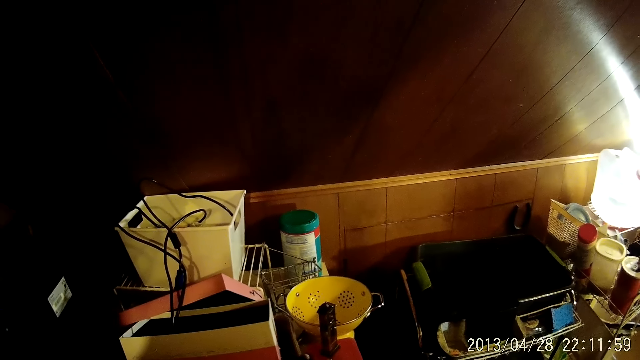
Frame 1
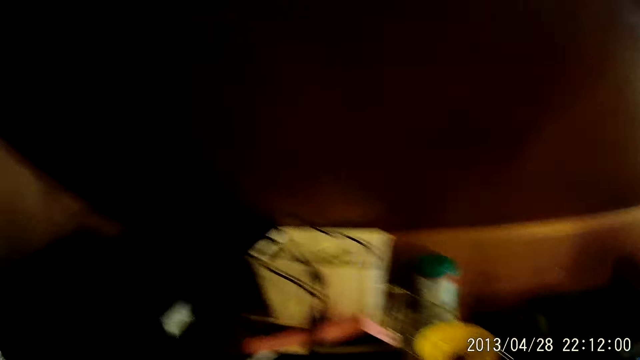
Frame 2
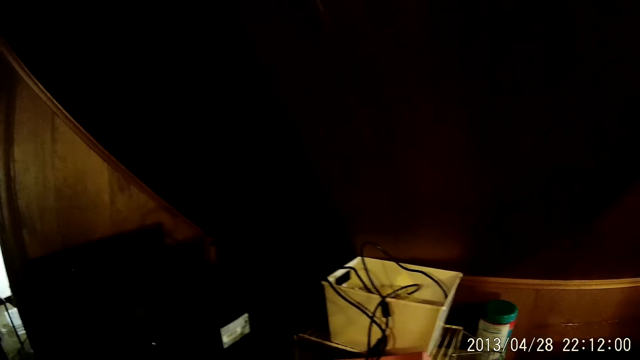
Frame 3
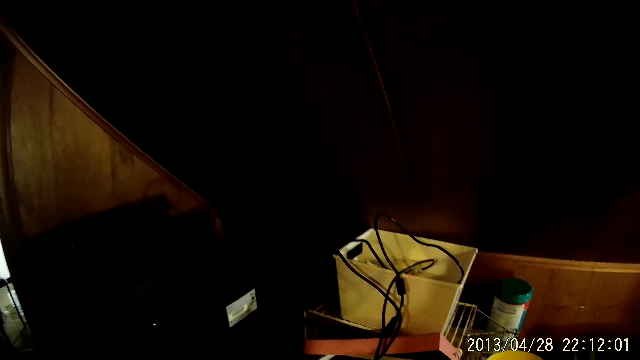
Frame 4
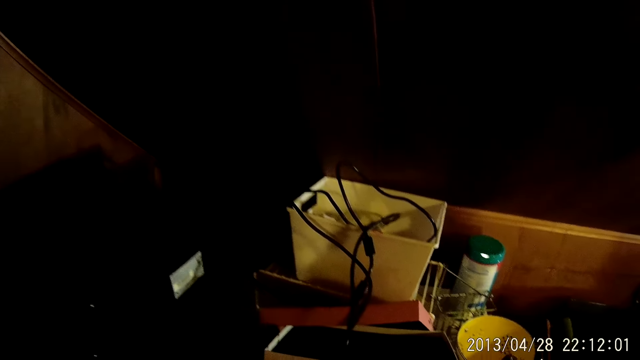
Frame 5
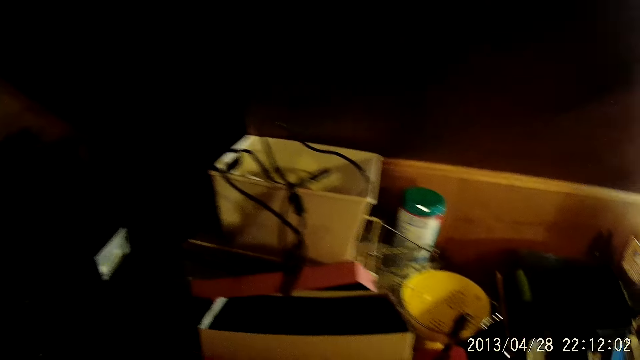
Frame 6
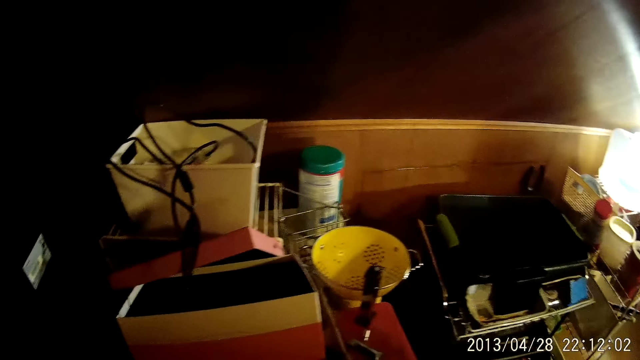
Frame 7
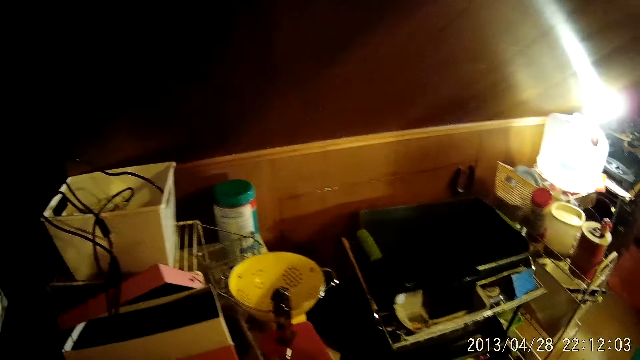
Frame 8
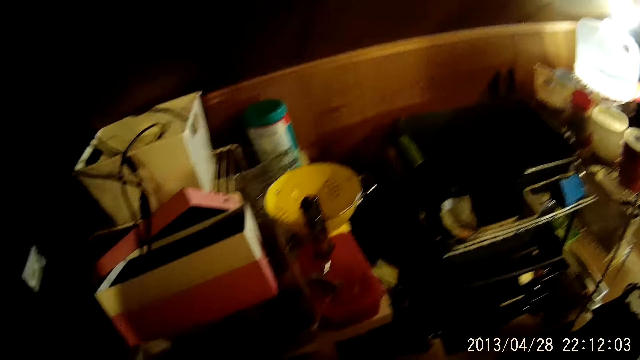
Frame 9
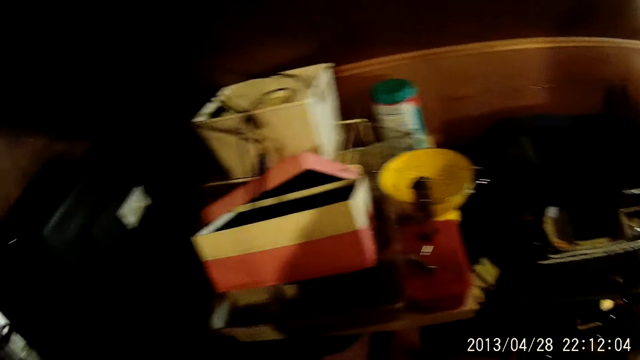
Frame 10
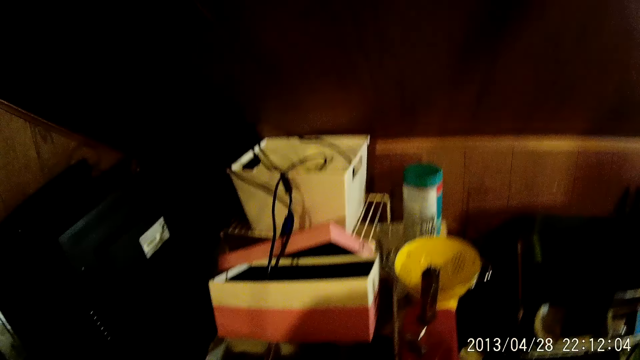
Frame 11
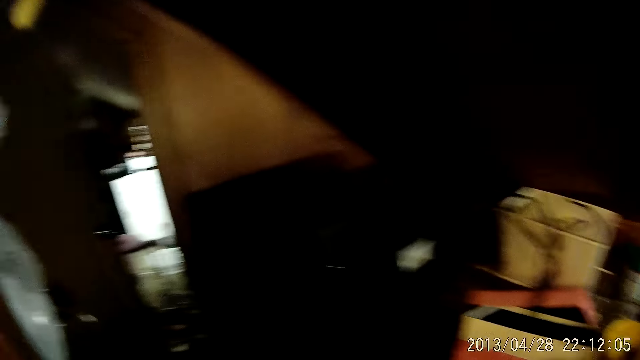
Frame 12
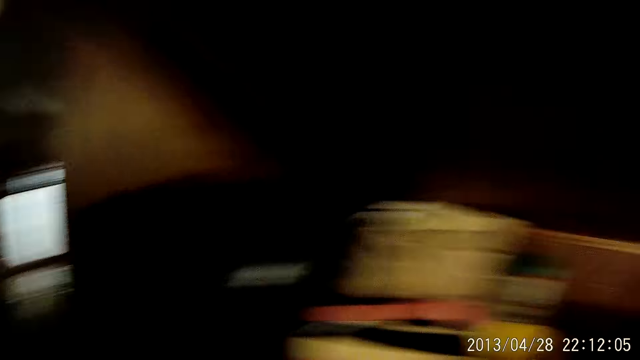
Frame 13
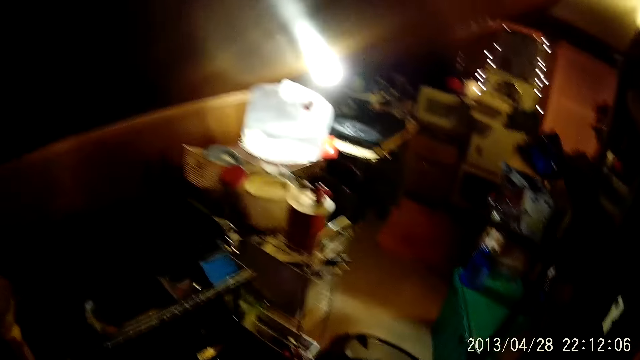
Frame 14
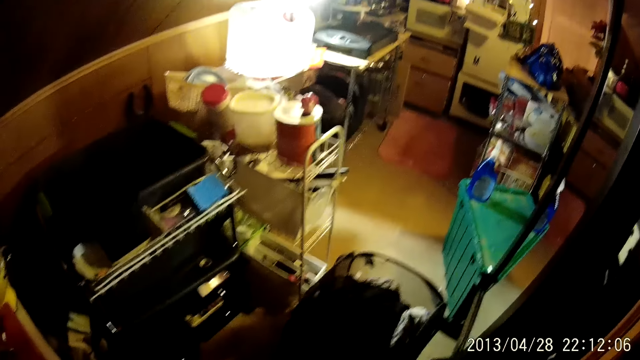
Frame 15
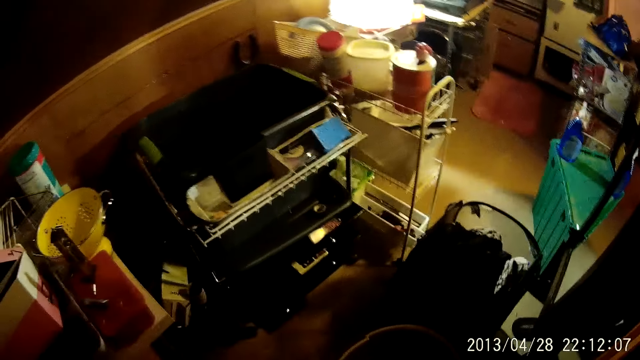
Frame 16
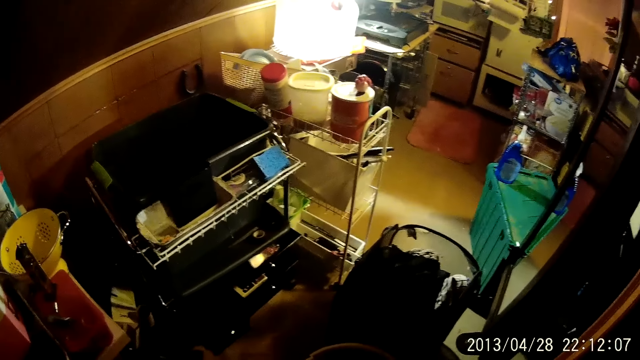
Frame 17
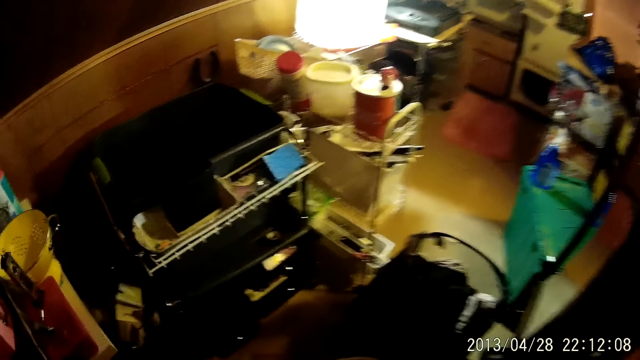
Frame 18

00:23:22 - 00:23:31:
The camera wearer looks around.

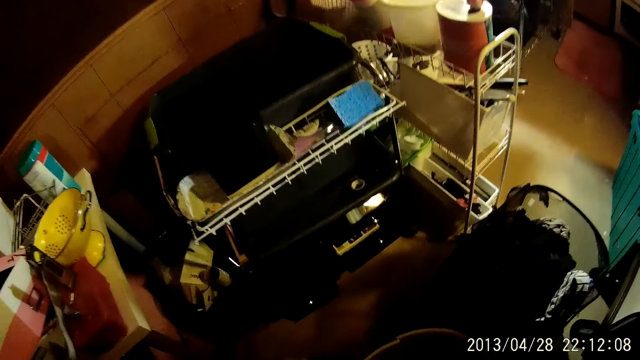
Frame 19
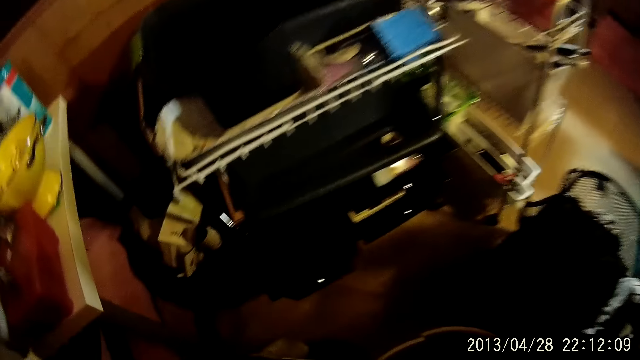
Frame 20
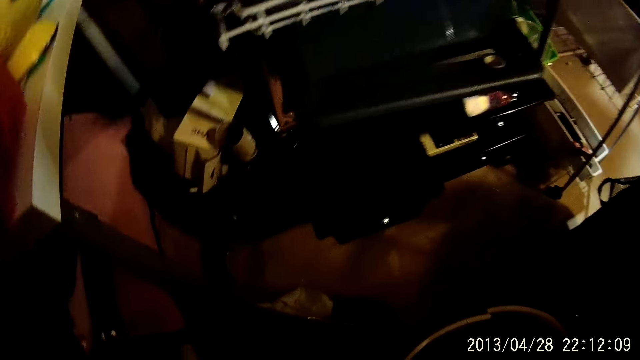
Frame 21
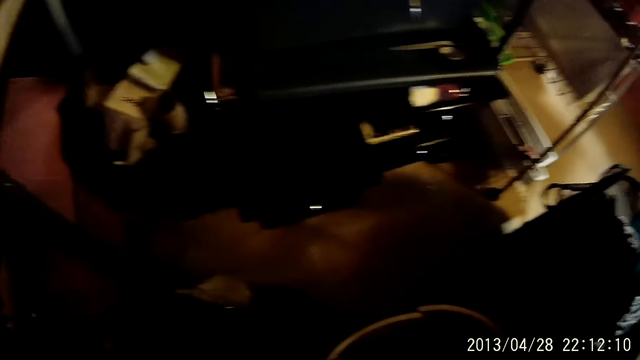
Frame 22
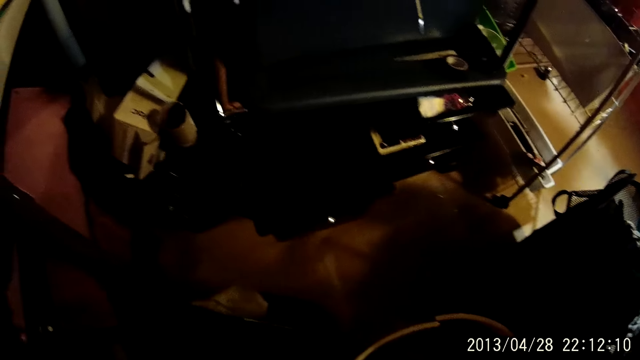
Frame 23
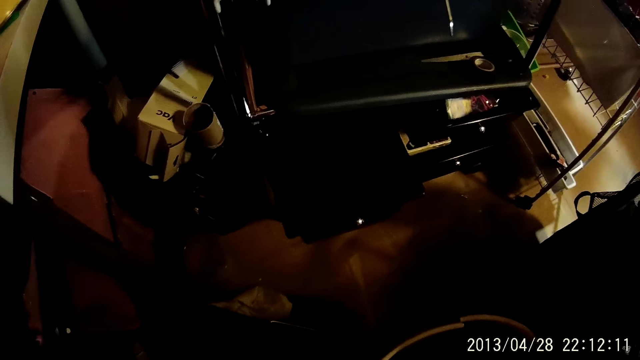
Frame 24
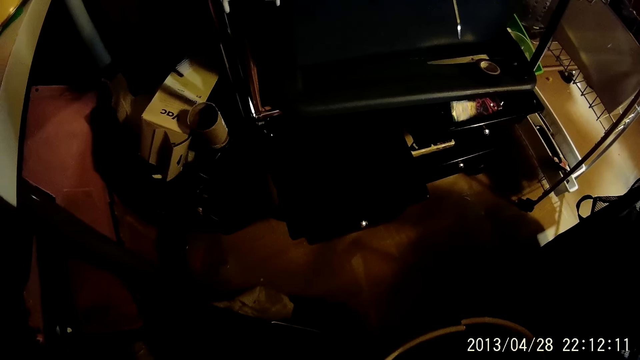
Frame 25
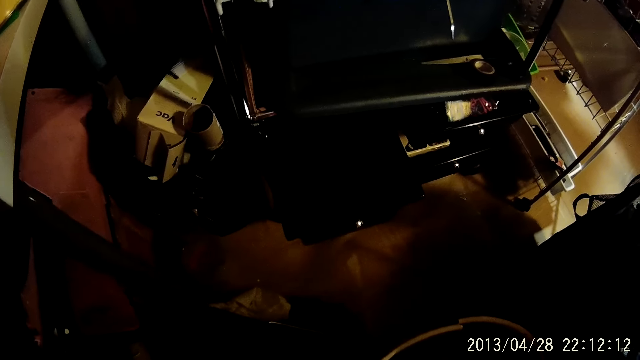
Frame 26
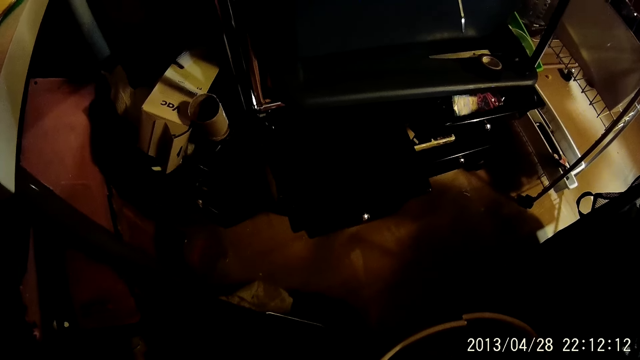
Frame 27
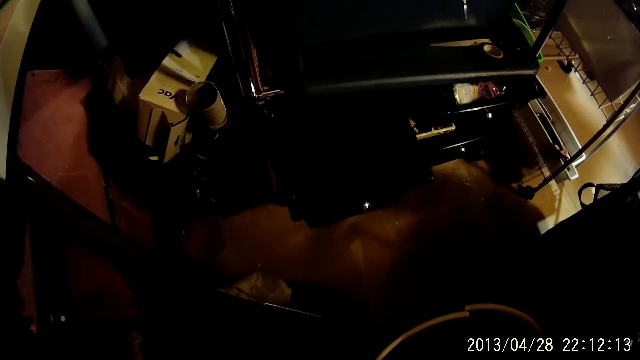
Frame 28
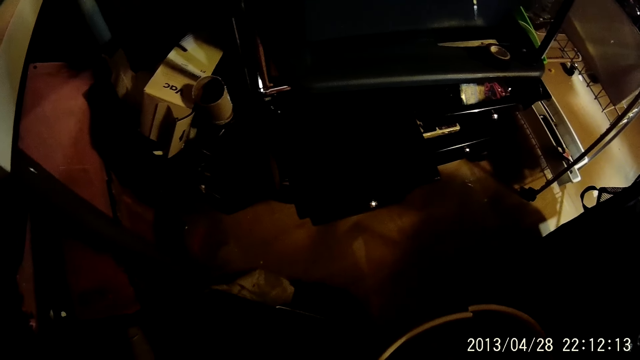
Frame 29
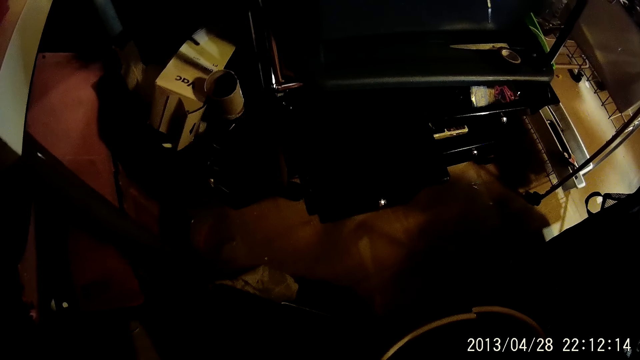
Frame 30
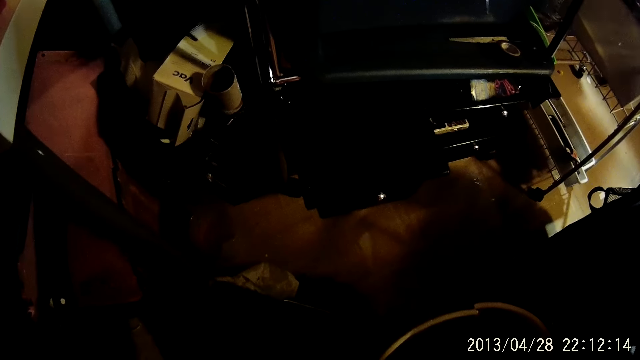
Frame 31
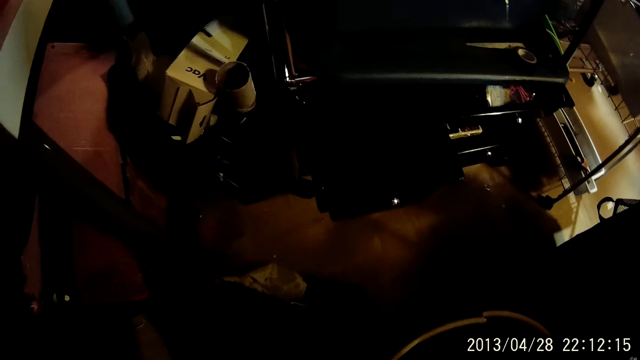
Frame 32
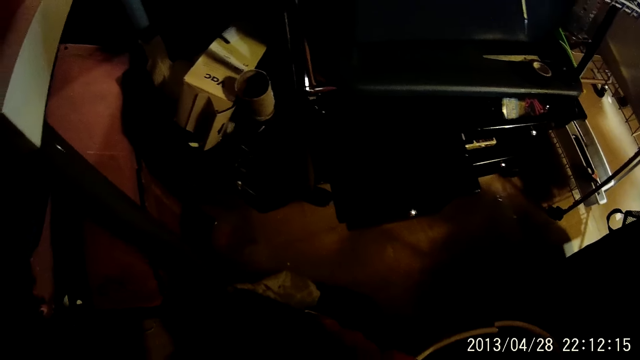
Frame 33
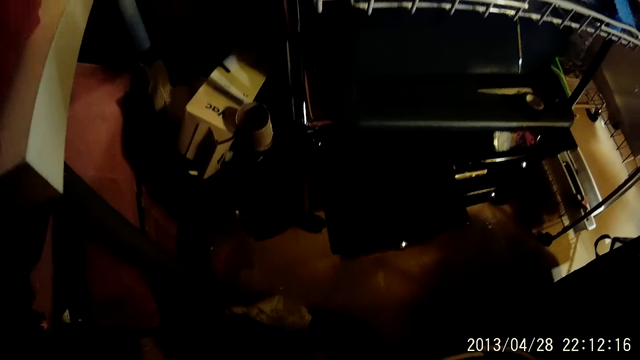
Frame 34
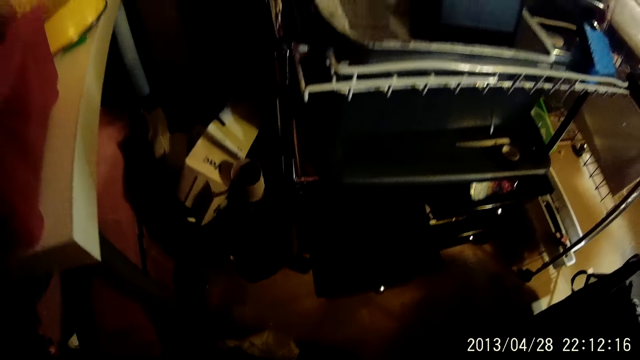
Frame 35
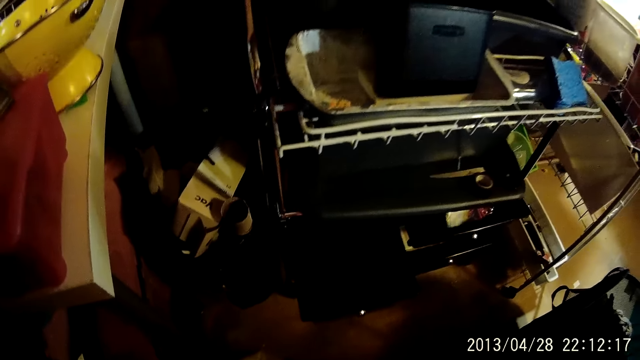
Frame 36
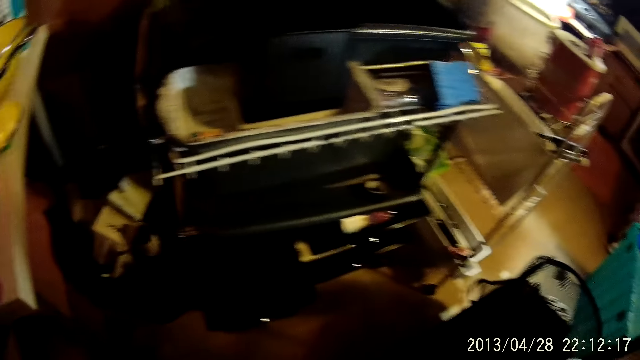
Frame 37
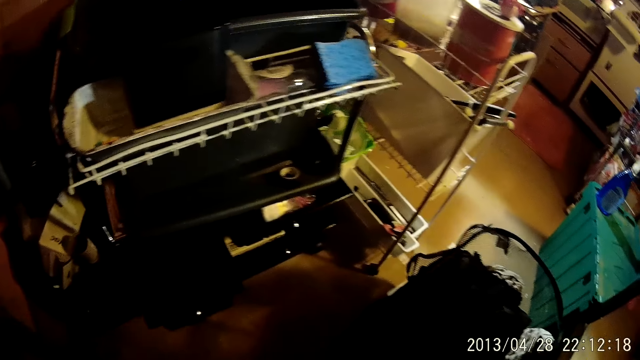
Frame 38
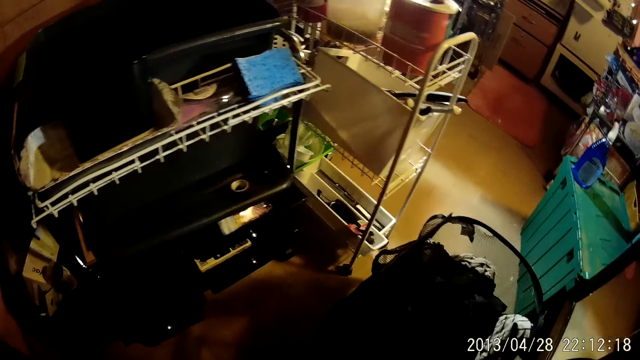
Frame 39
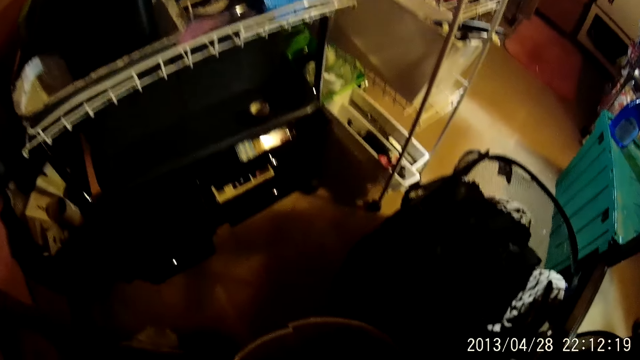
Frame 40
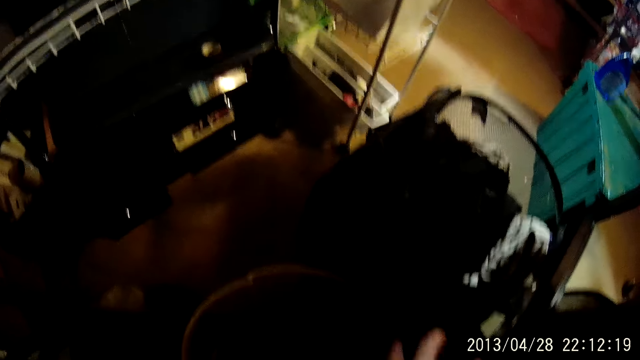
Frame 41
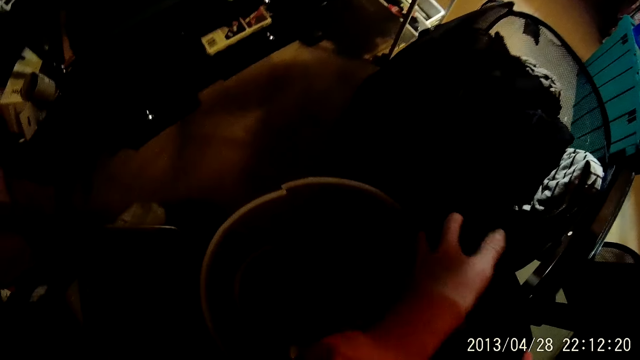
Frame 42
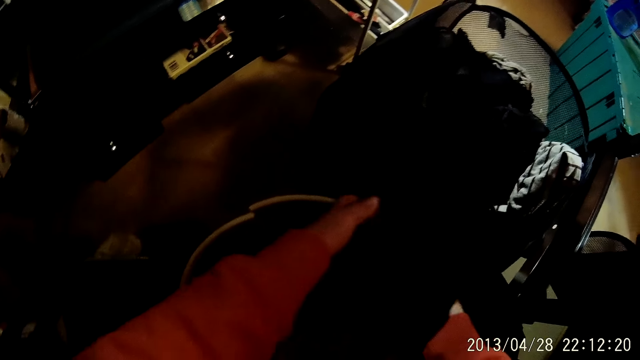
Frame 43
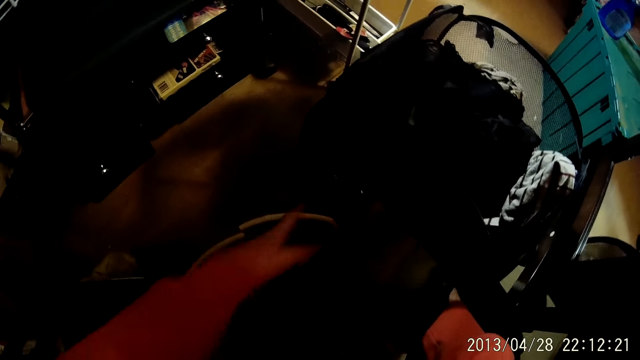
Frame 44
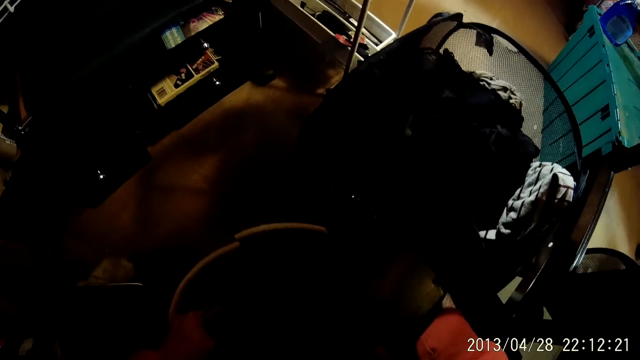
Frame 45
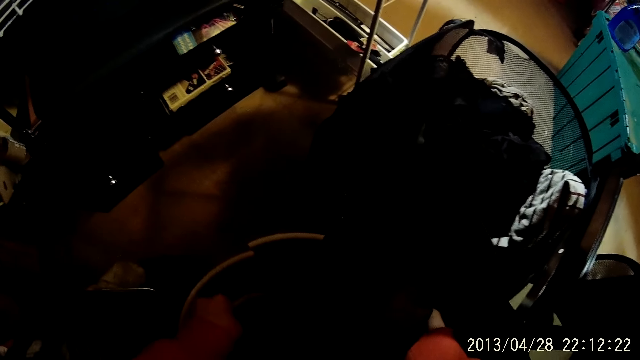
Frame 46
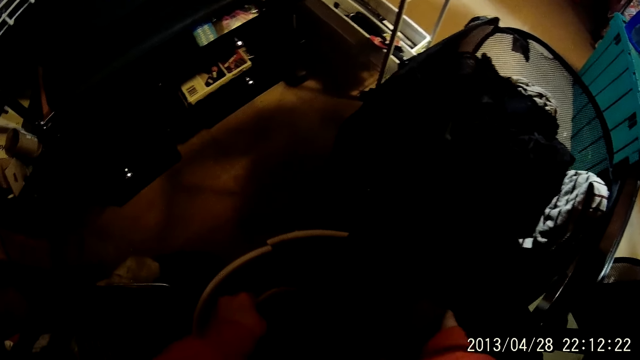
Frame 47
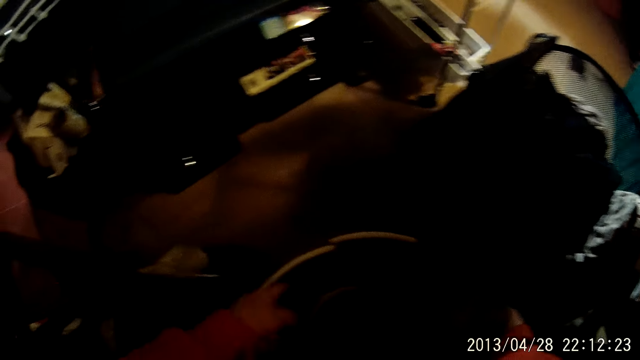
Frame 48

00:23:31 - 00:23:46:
The camera wearer looks down.
